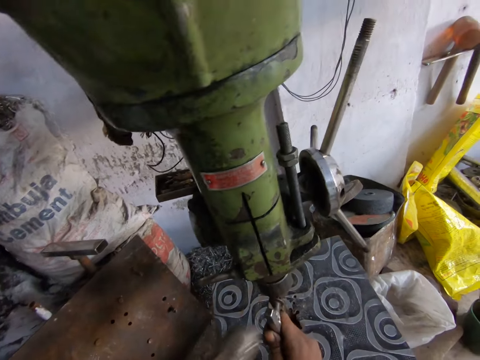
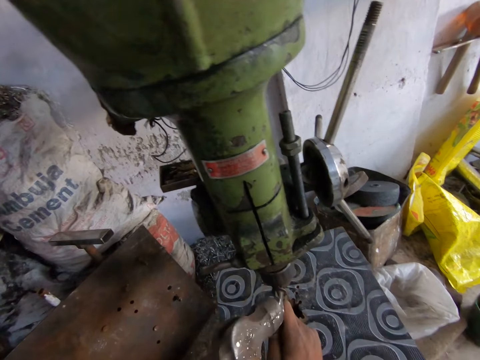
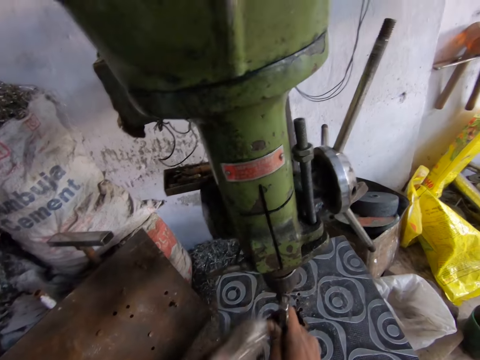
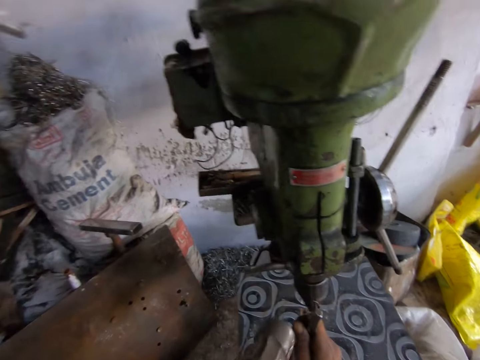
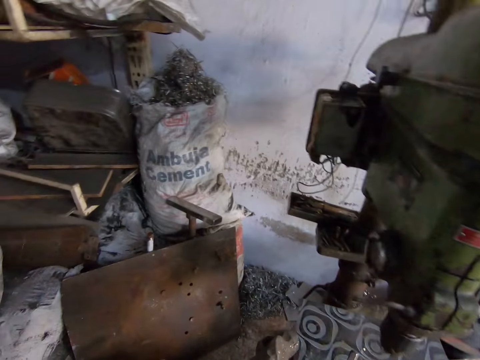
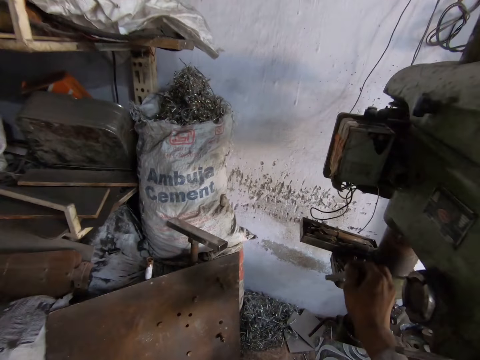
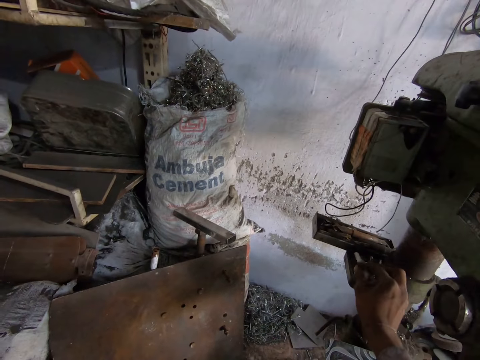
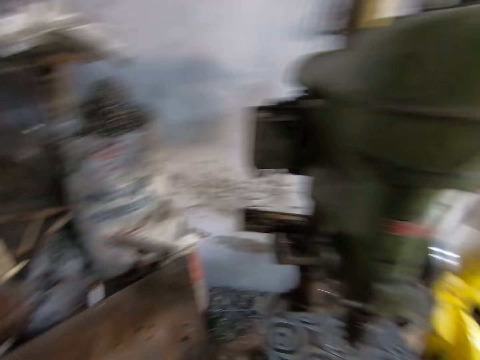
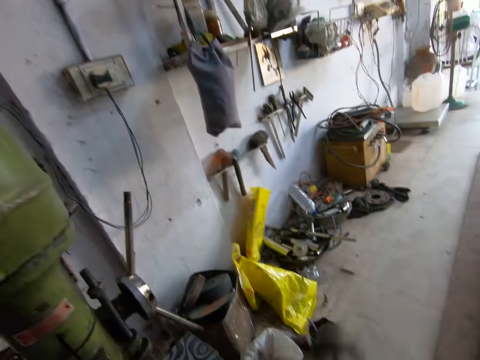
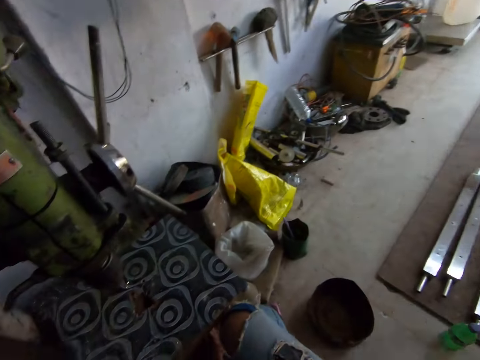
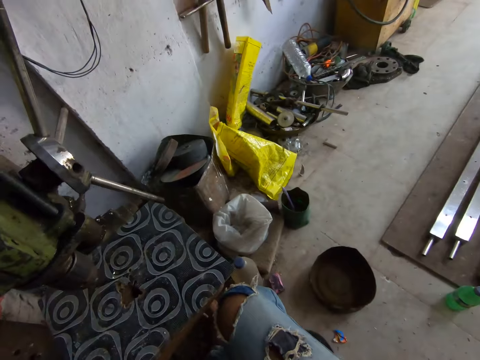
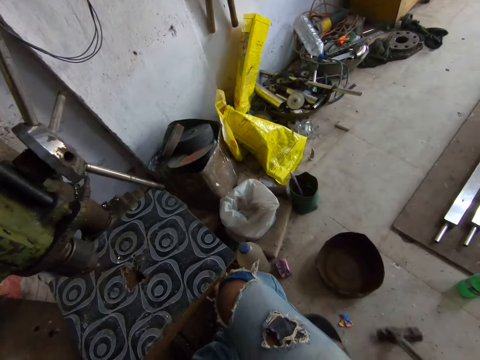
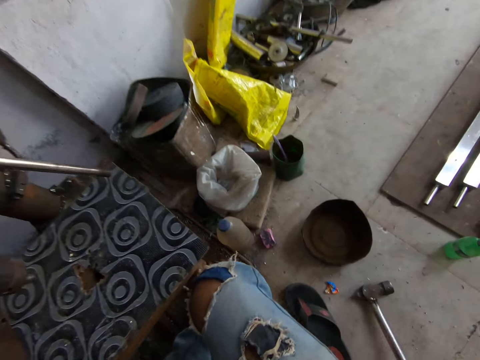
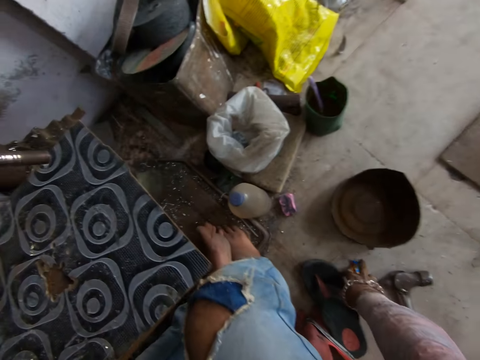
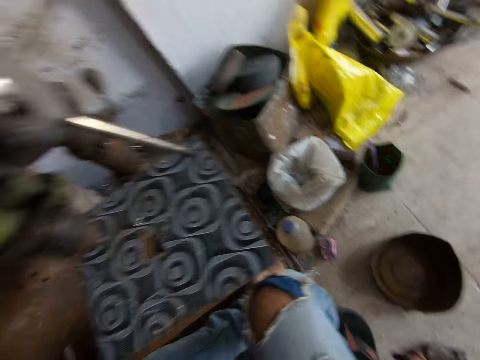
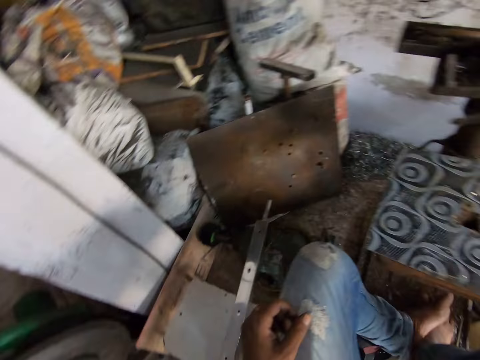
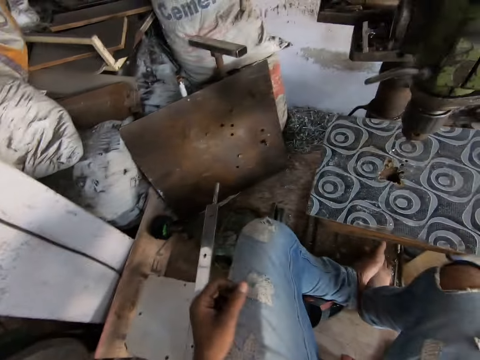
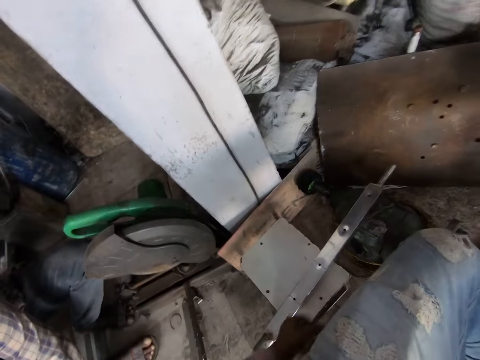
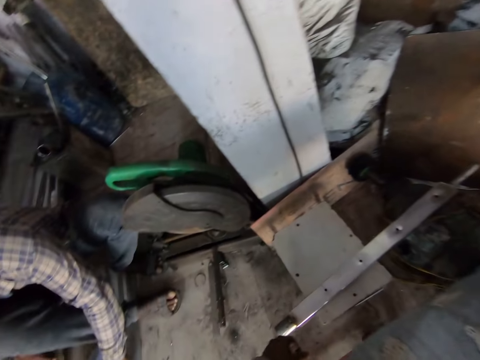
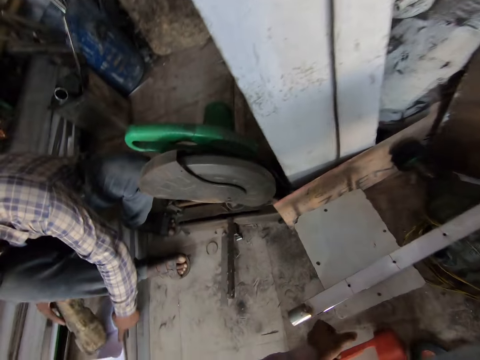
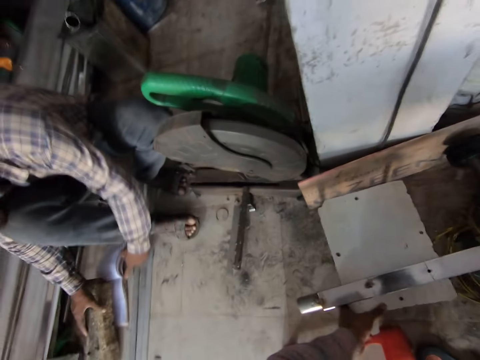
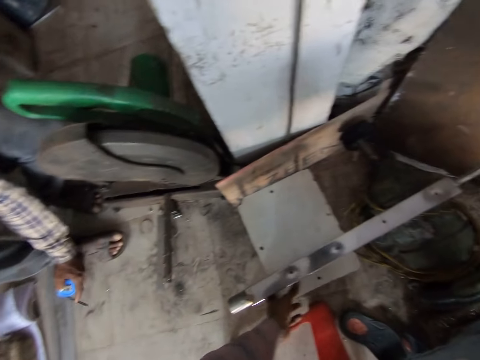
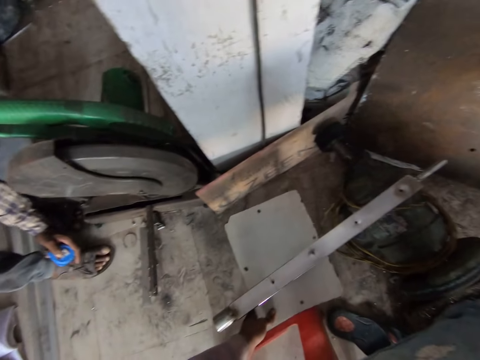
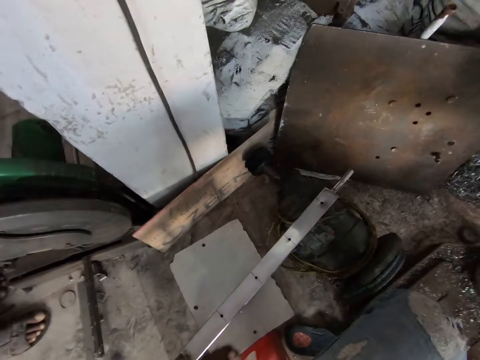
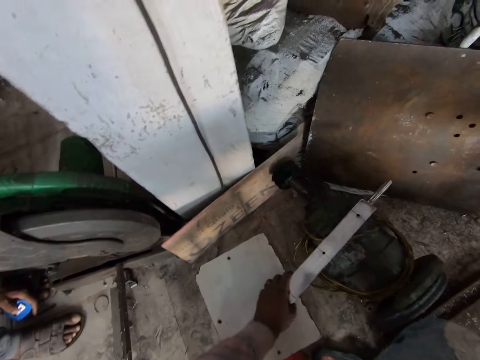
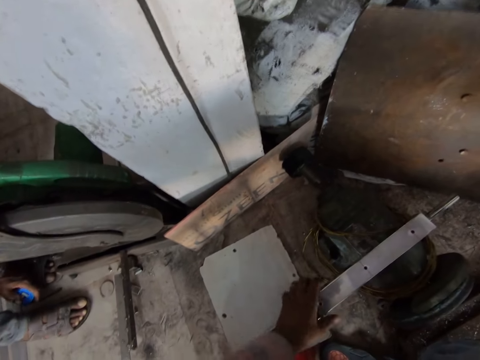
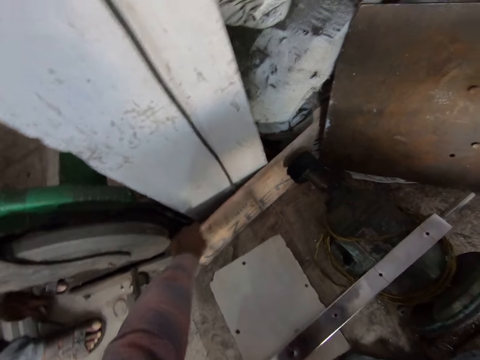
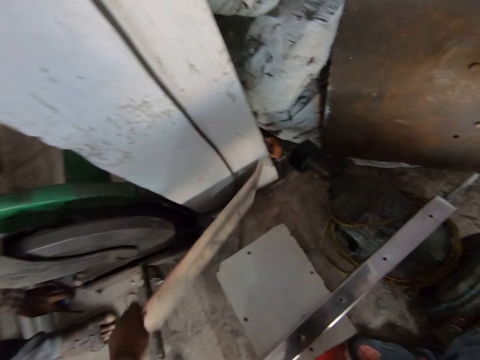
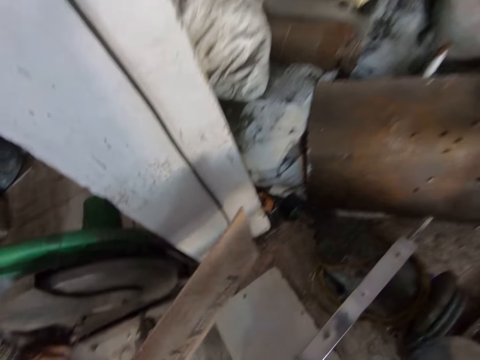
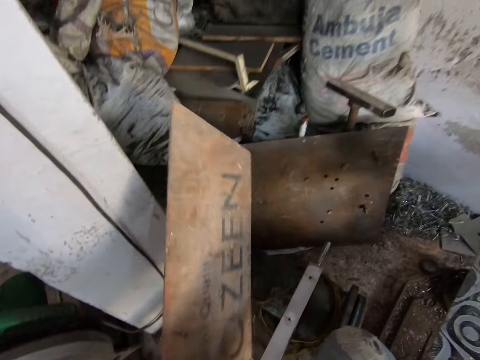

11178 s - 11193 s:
The camera wearer drops something. They return the hammer. They drop the hammer. They pick up rubbish from the floor. They turn around the workshop. A person sits in the workshop. The person holds the tape measure. The camera wearer looks around, down. They move something on the floor. They touch the metal bar.

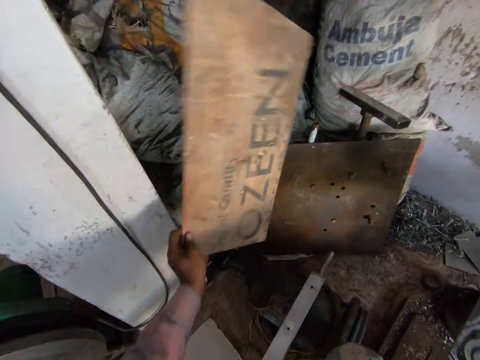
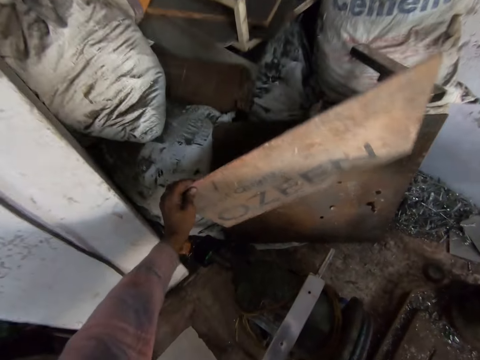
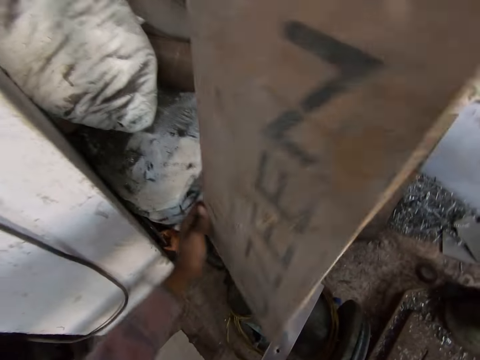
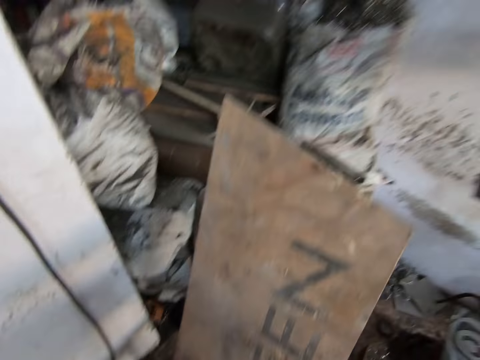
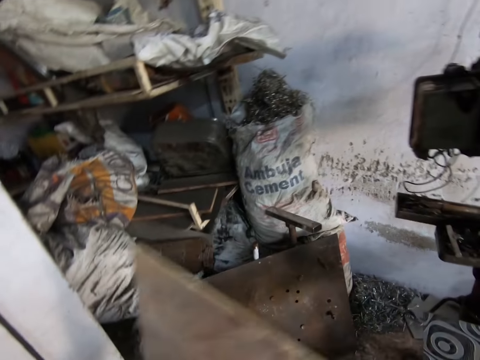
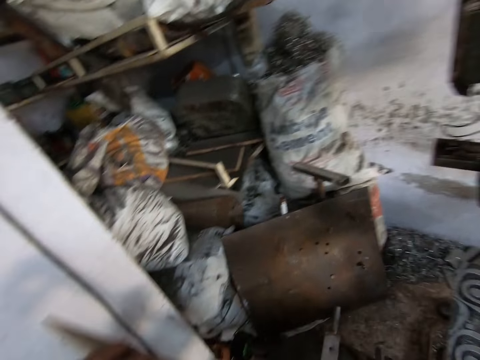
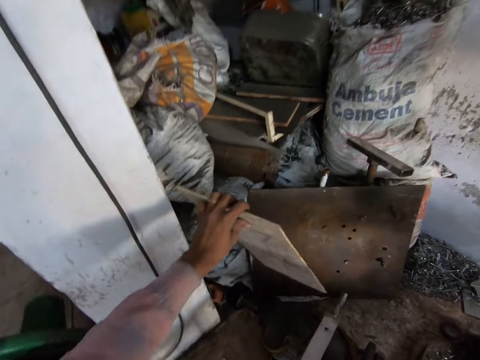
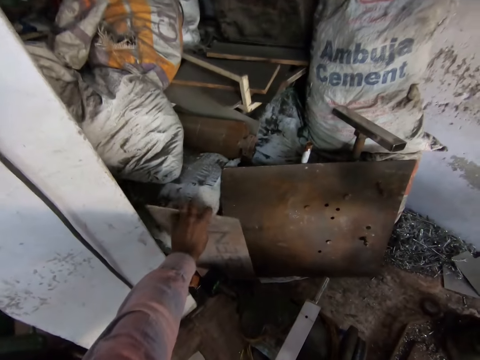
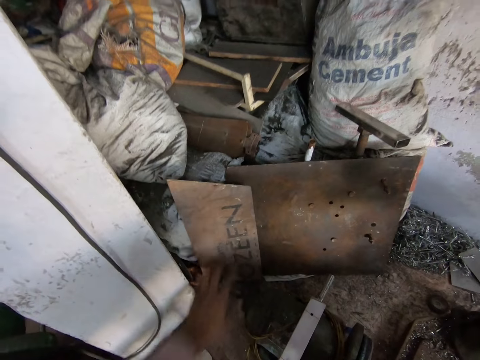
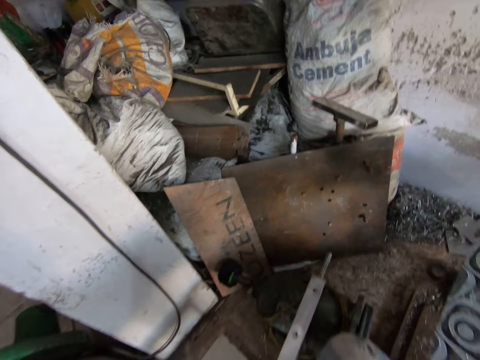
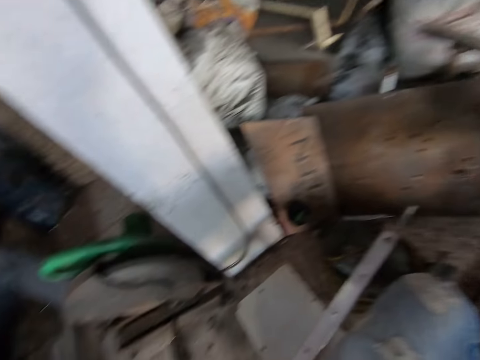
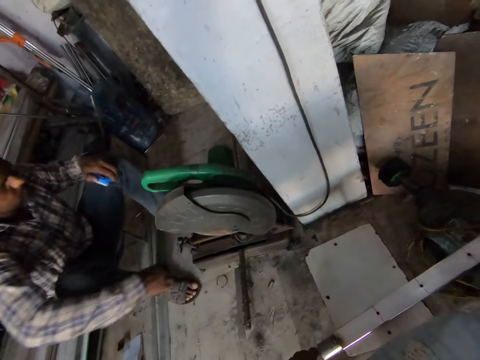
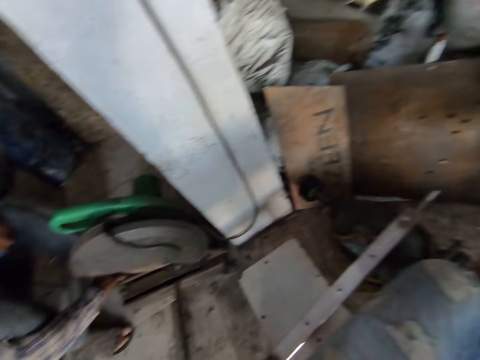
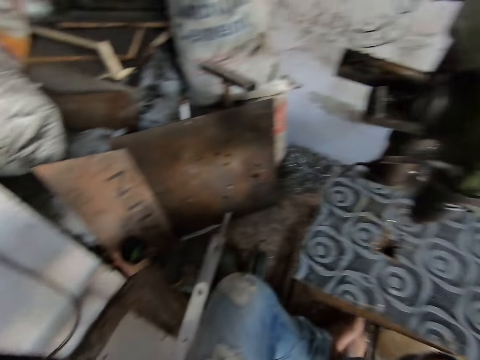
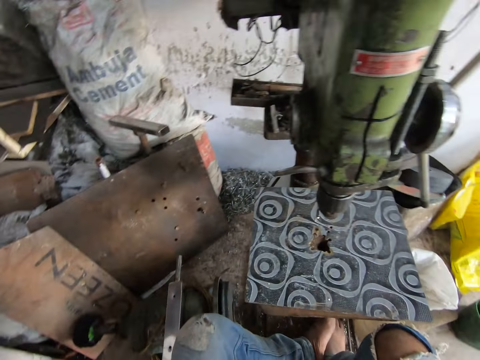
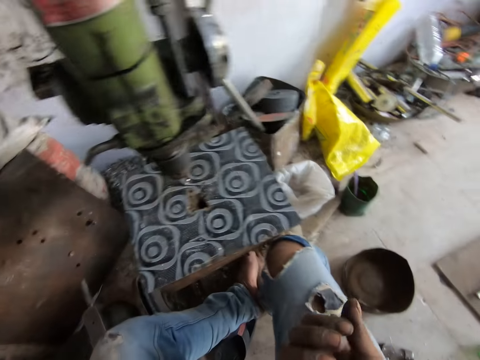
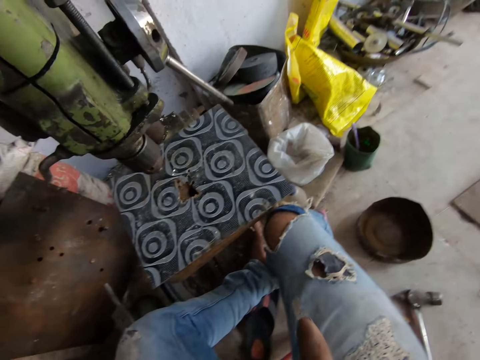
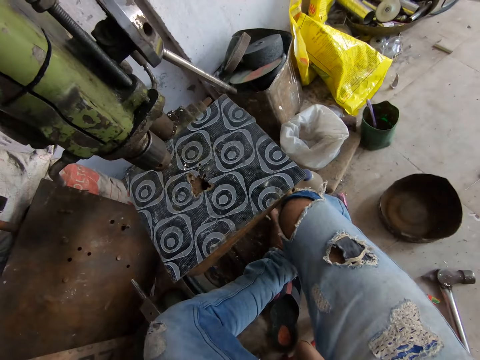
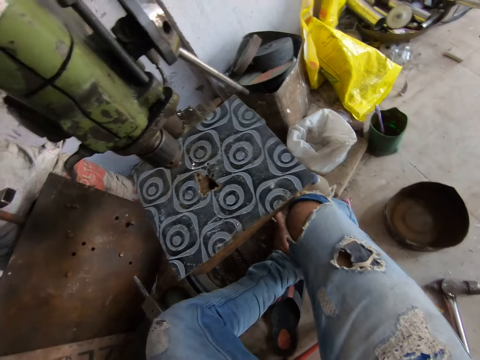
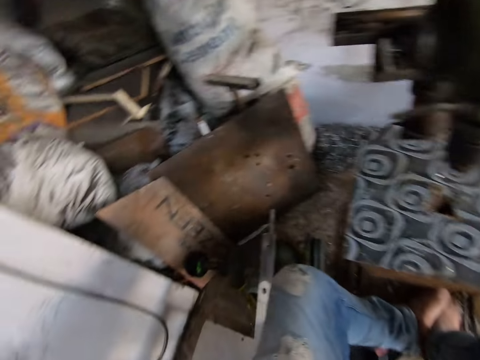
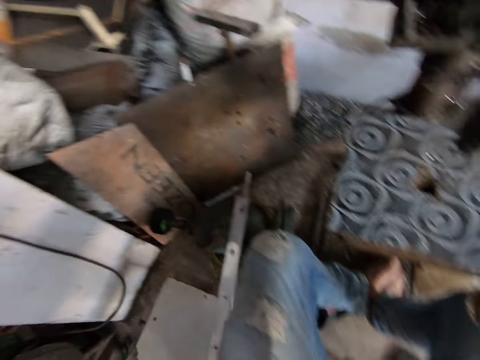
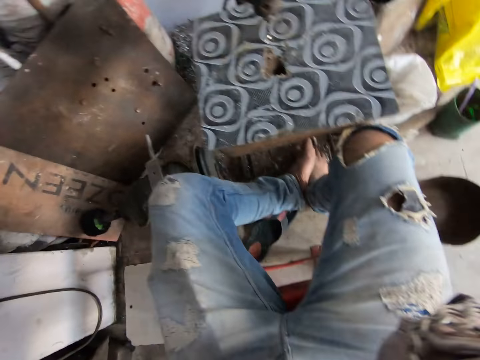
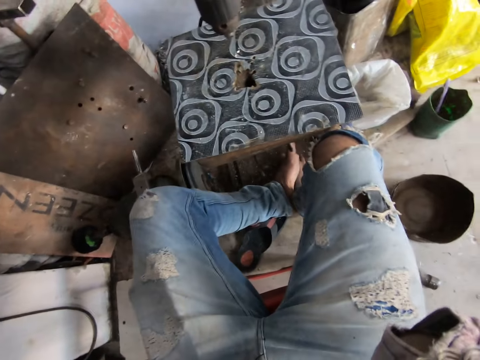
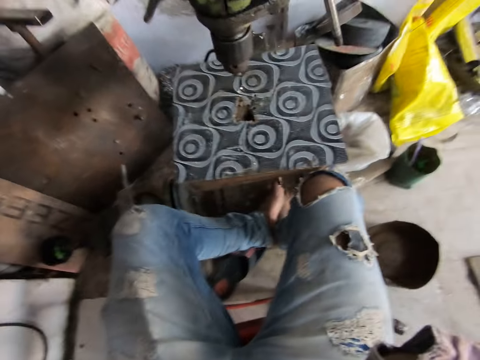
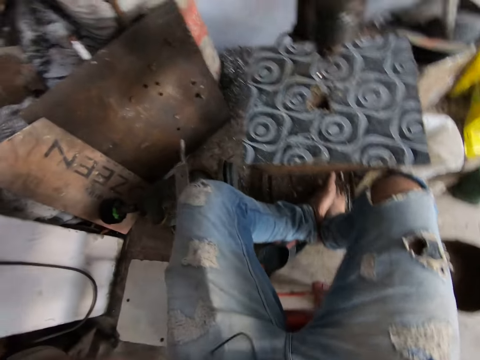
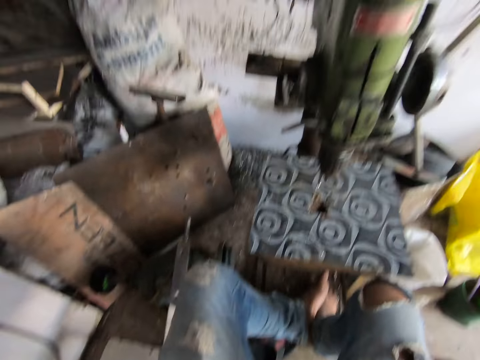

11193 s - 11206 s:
The camera wearer picks up a cardboard. They drop the cardboard. A person operates something. The camera wearer looks around.
